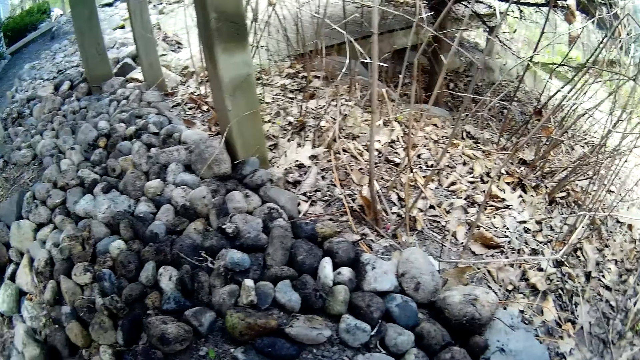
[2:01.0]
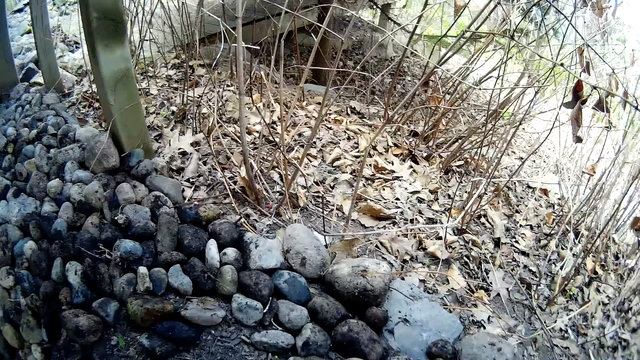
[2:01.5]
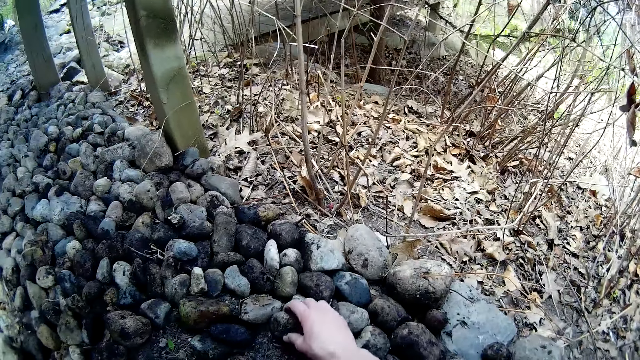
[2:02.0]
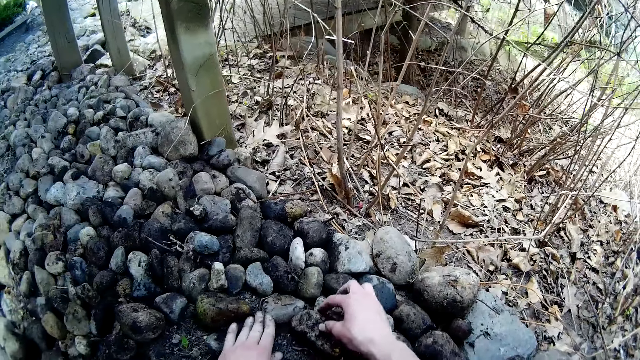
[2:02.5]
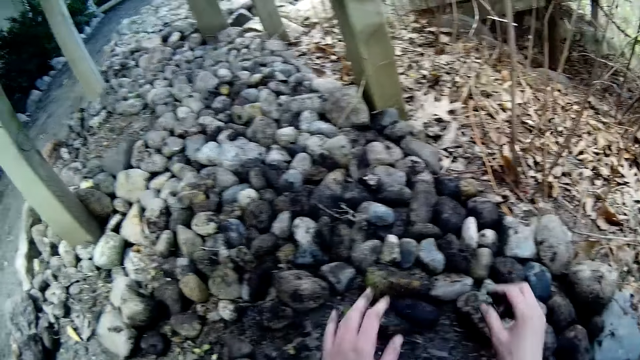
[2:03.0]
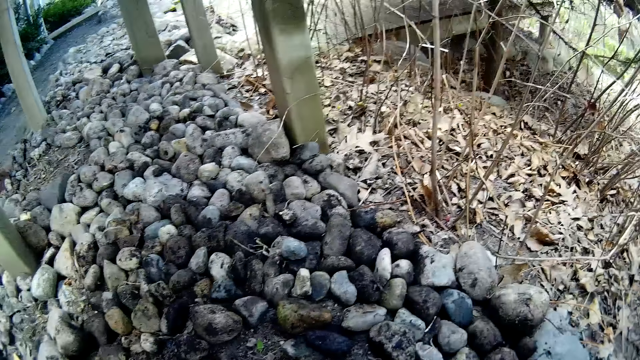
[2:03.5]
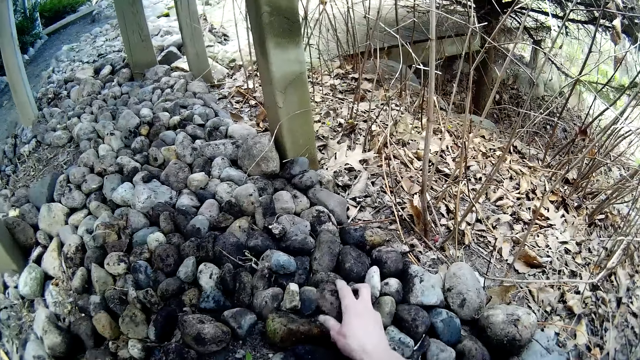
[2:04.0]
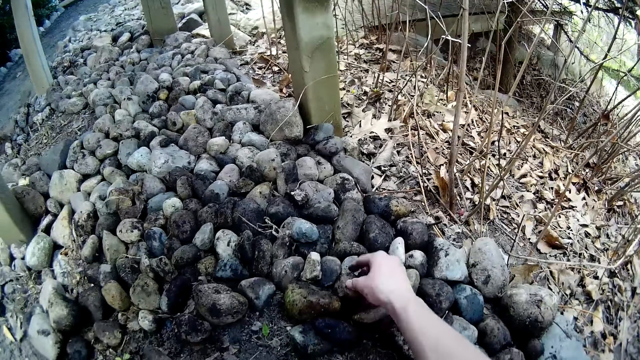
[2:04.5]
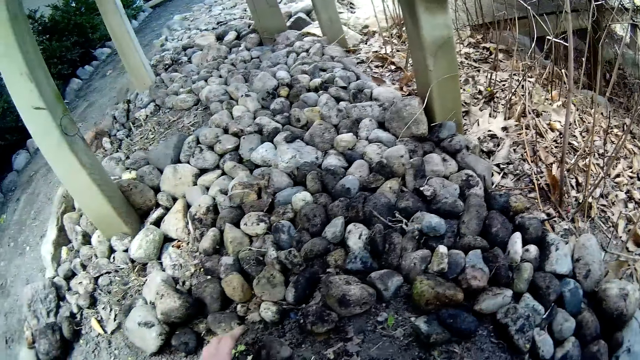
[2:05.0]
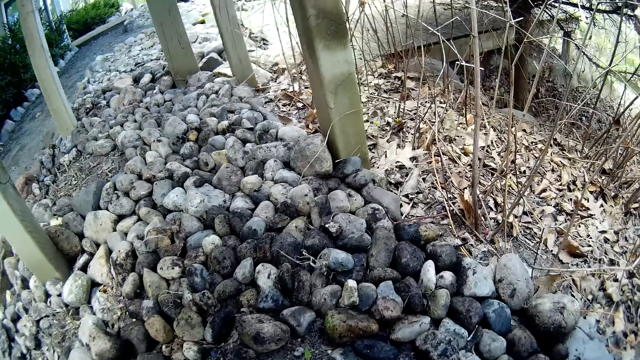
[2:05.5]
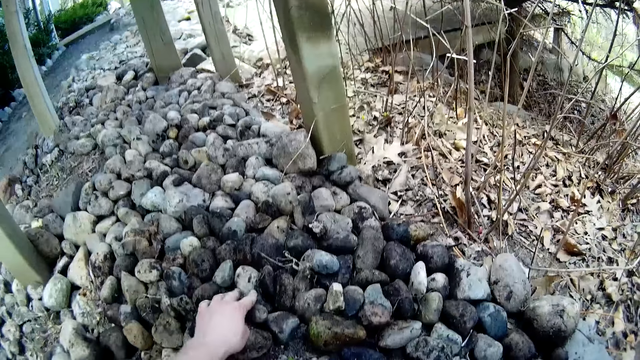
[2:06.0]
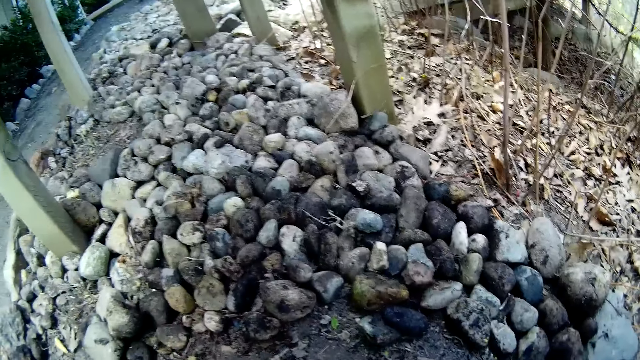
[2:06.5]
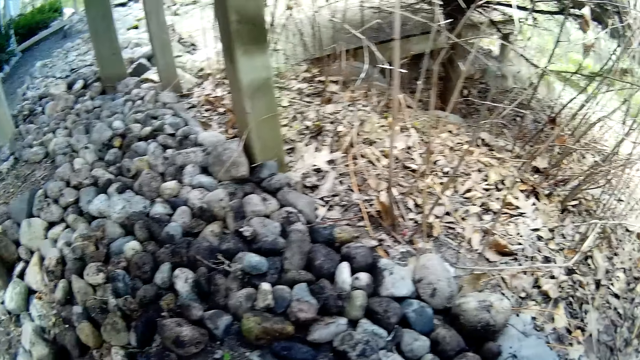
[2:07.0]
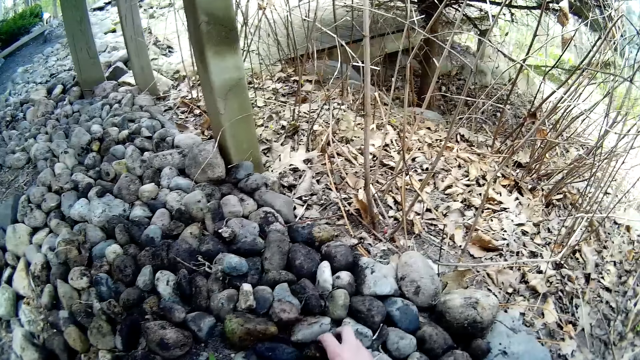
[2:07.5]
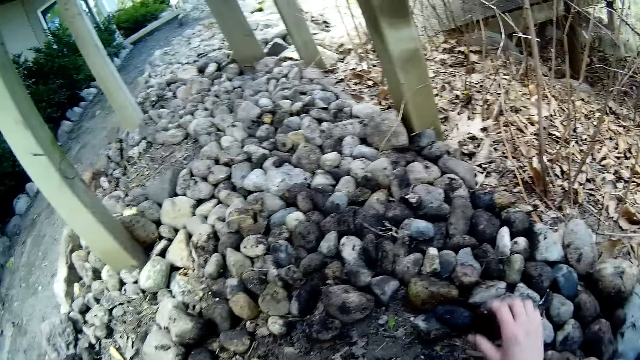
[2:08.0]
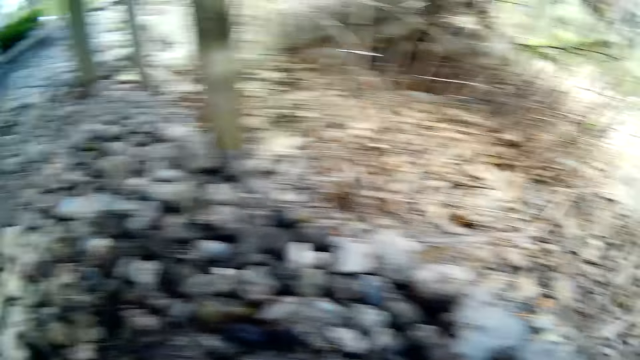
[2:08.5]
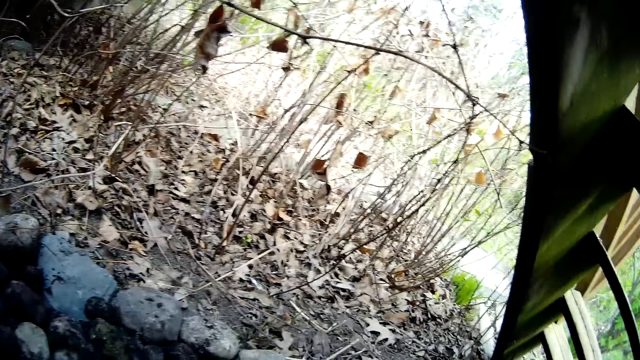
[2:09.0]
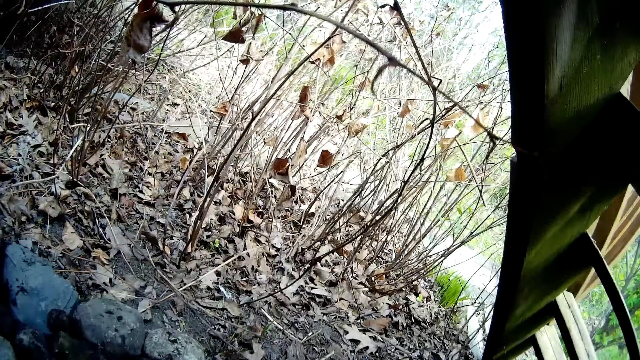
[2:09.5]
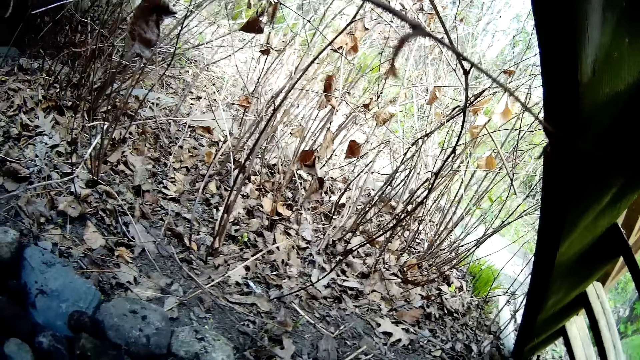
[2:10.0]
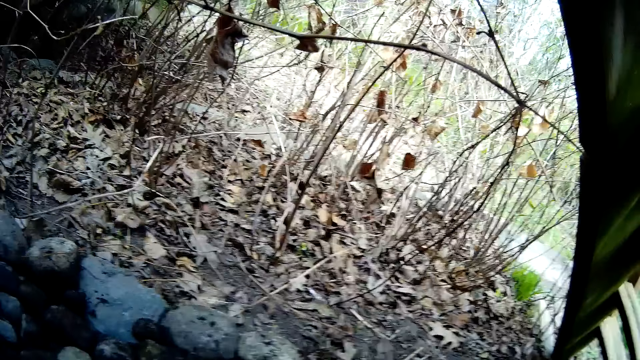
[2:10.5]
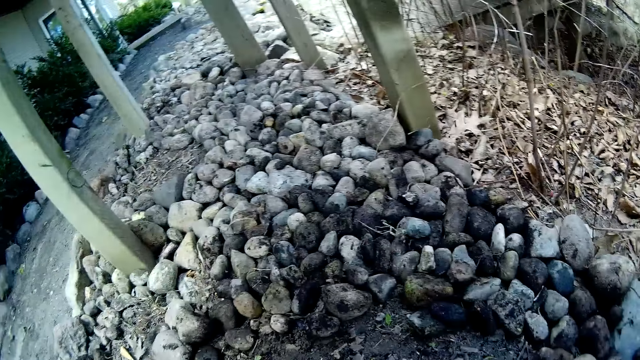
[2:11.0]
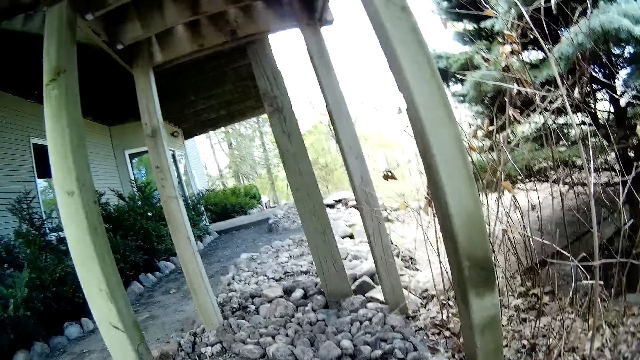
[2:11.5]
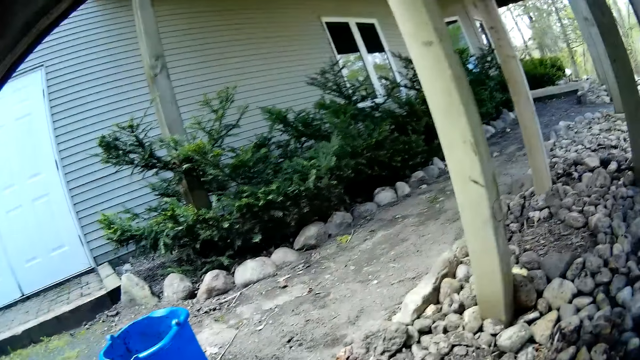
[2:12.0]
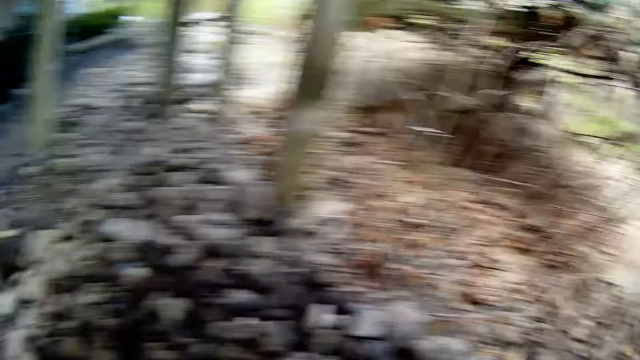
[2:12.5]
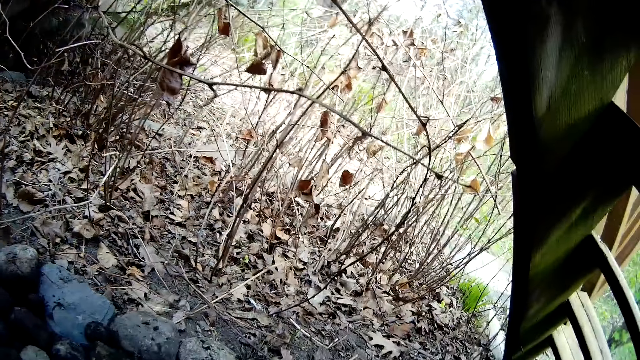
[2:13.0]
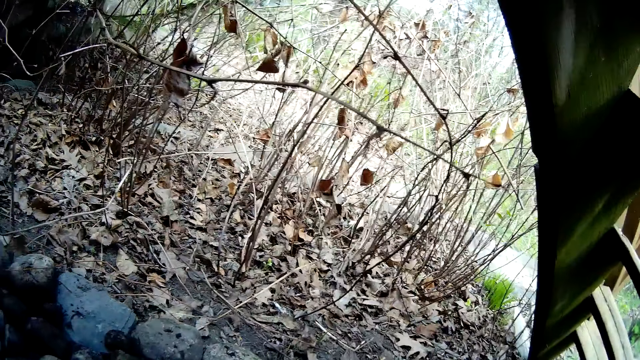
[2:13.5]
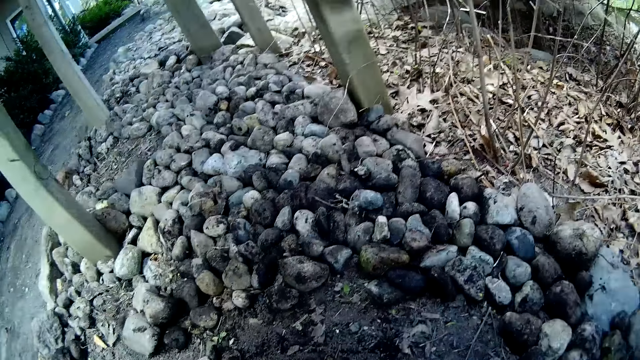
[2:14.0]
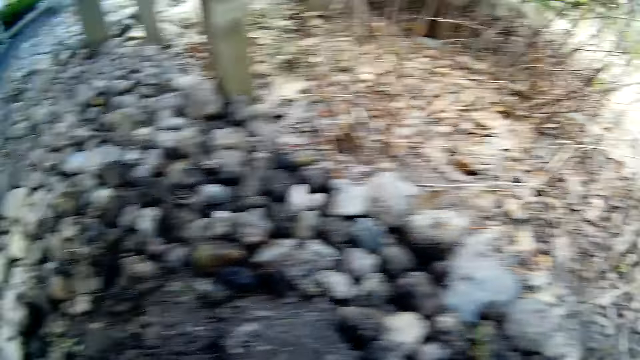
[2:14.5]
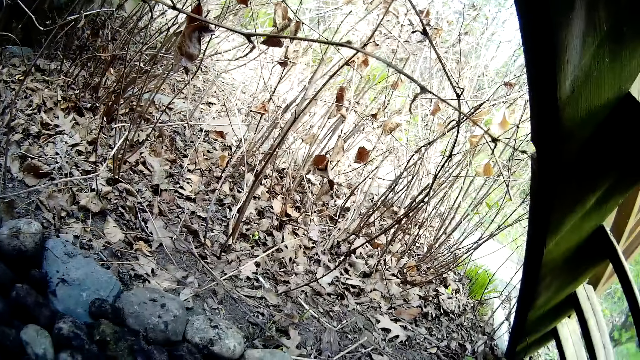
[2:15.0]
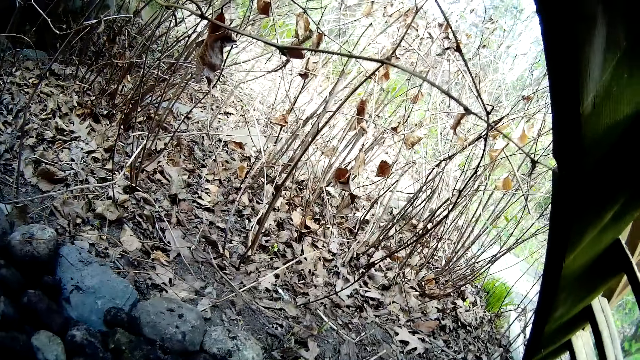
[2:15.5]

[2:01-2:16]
The camera wearer drops a stone on a stone on the floor with his right hand. He does so again. He drops a stone on a stone on the floor with his left hand. He drops a stone on a stone on the floor with his right hand. He looks around.

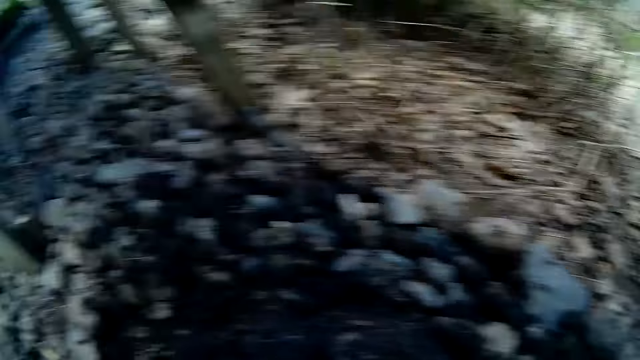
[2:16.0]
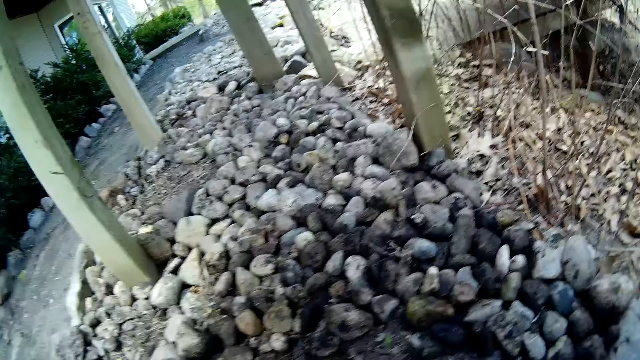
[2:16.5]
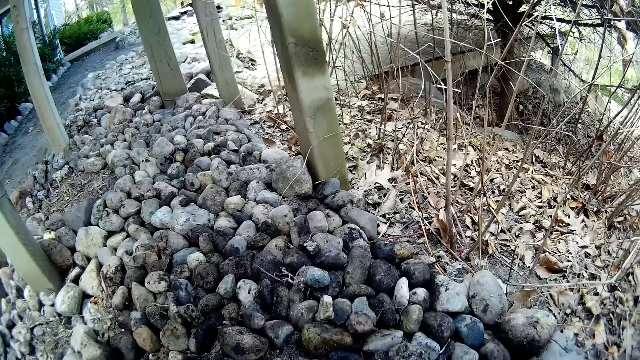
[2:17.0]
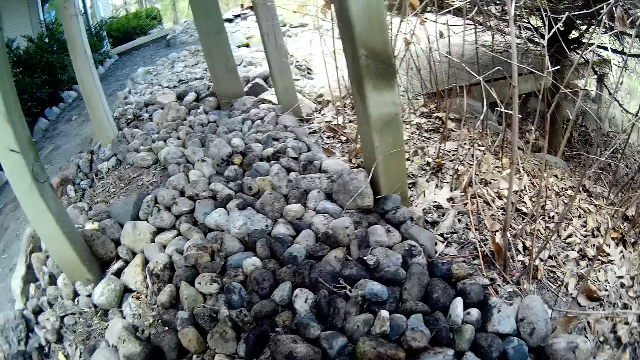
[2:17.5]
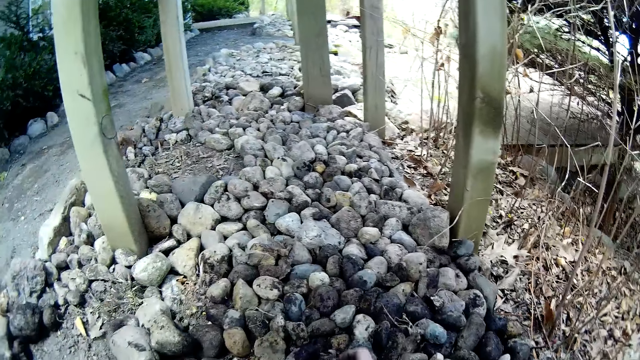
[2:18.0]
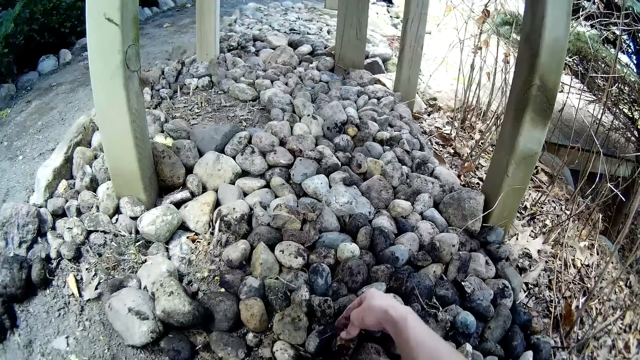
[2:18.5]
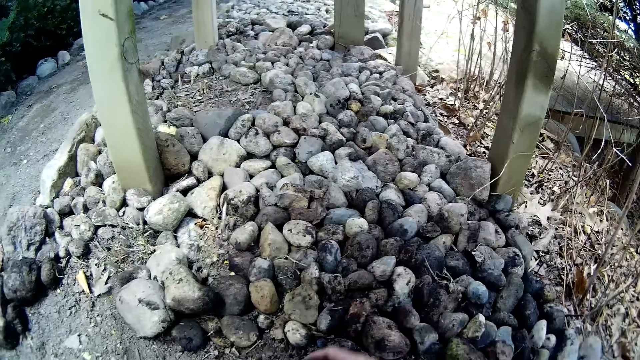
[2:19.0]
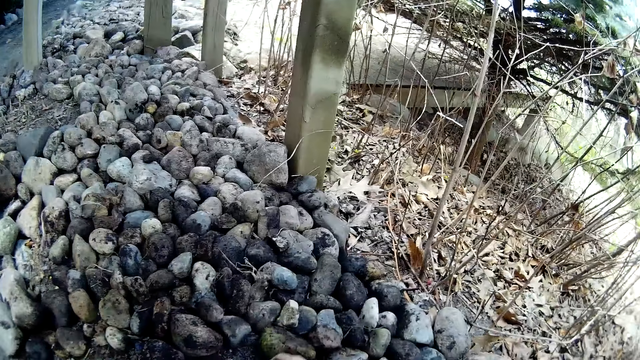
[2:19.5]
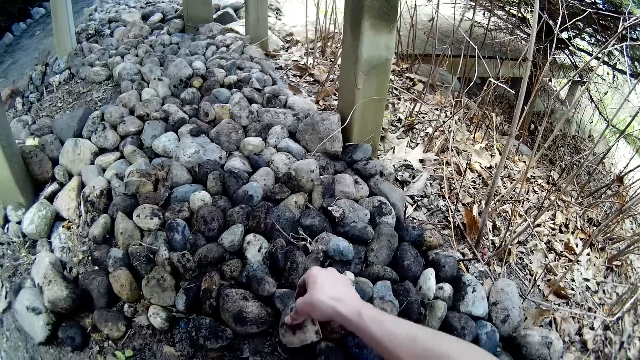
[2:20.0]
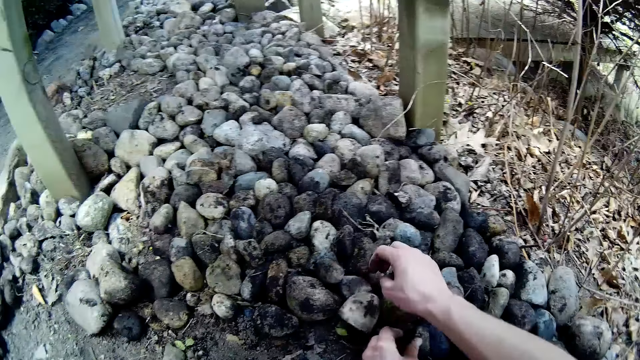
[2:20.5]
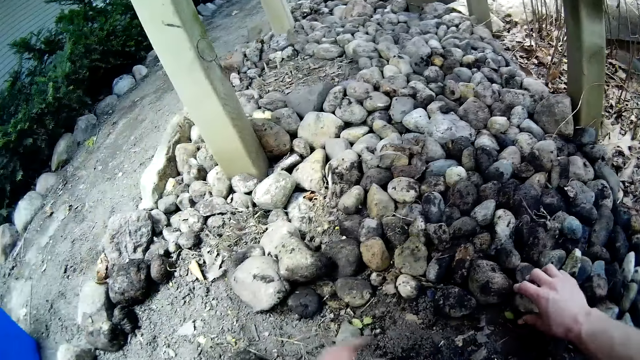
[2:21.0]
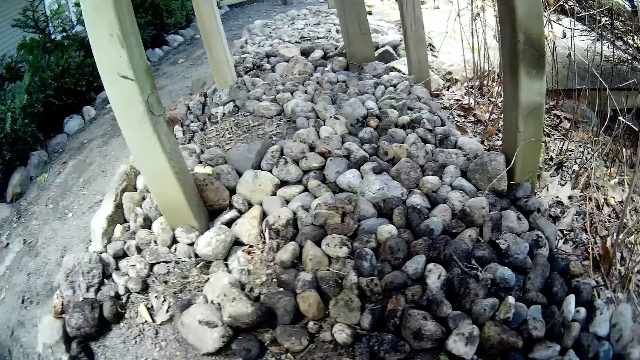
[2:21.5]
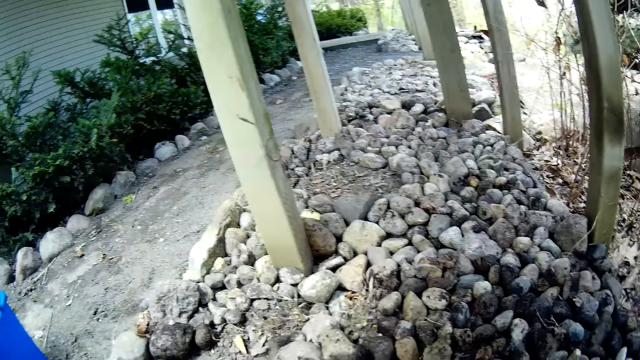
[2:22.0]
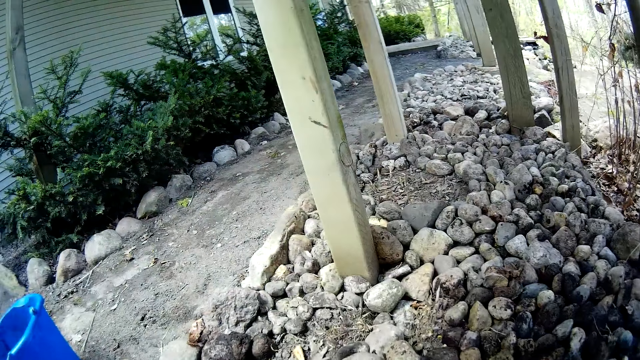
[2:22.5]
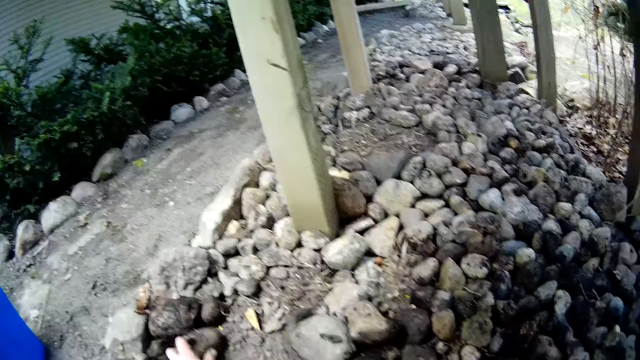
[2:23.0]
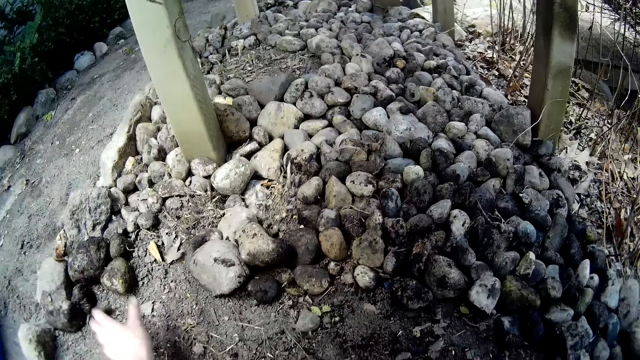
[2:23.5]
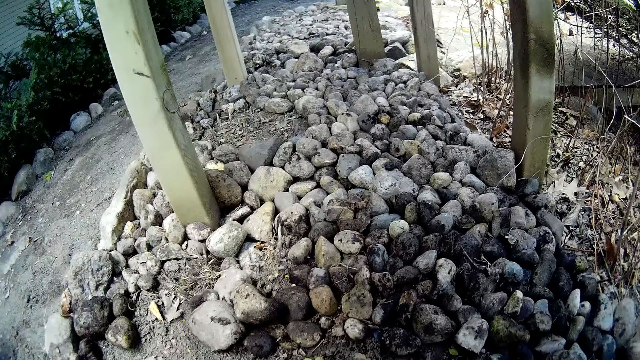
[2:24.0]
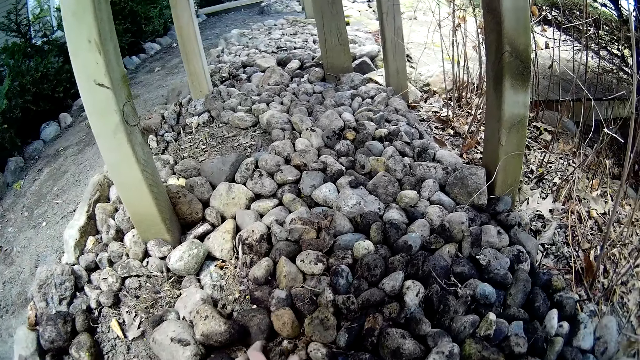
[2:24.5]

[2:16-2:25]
The camera wearer arranges stones on the pavement. He adjusts a stone on the floor with his right hand. He does so again. He drops a stone on the floor with his left hand.
